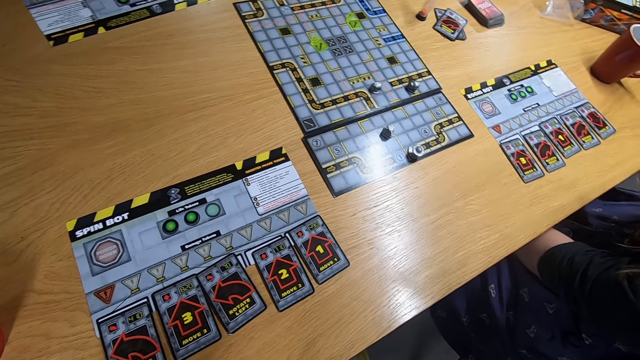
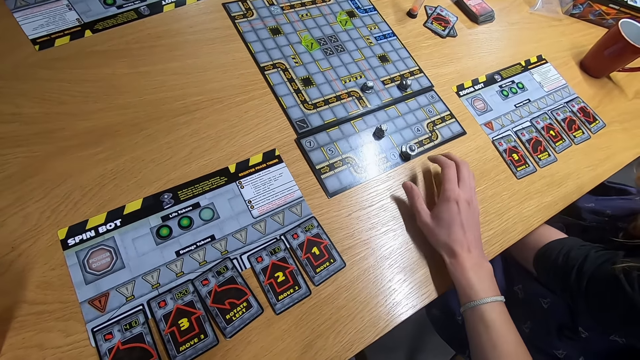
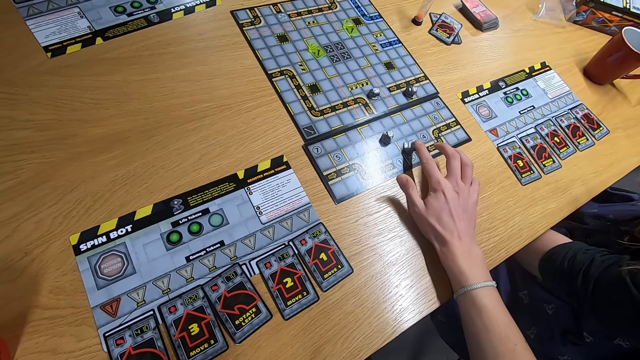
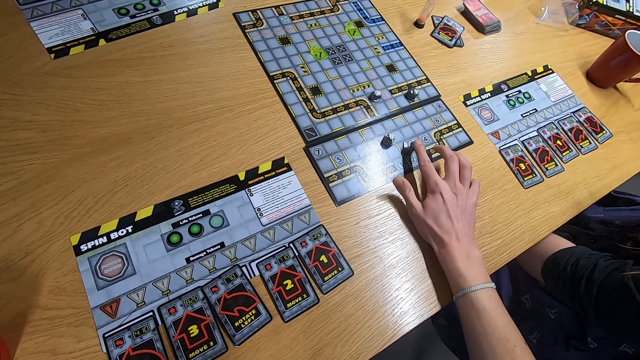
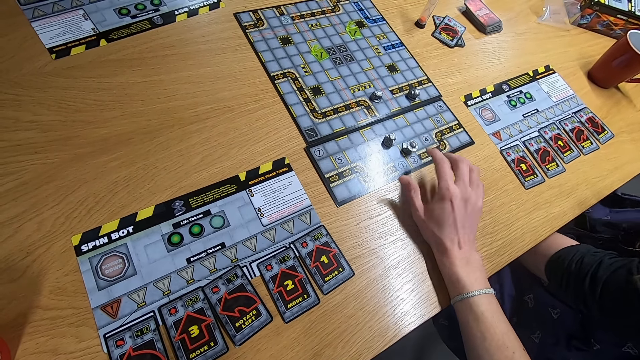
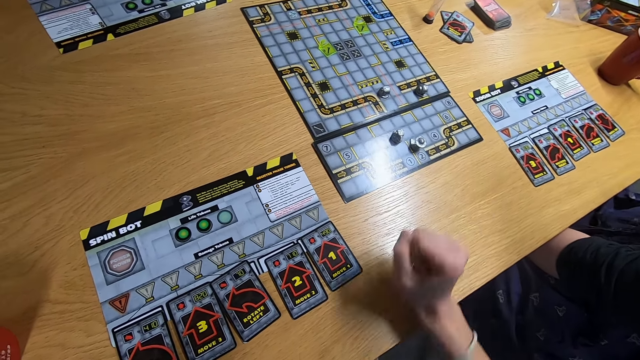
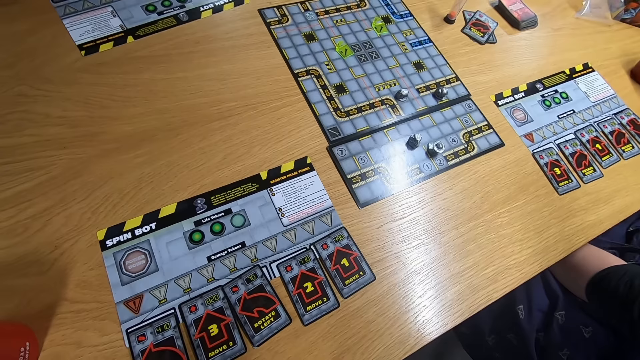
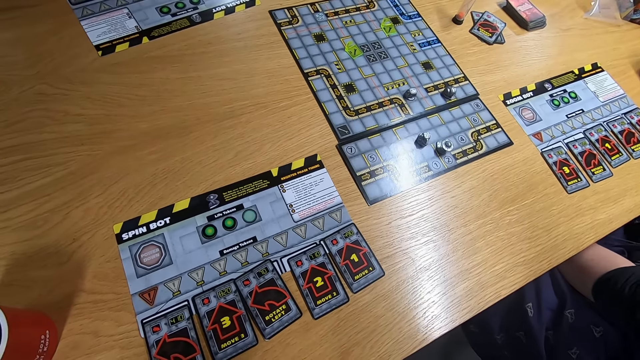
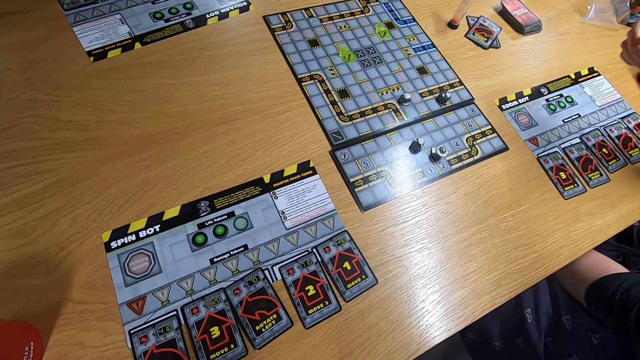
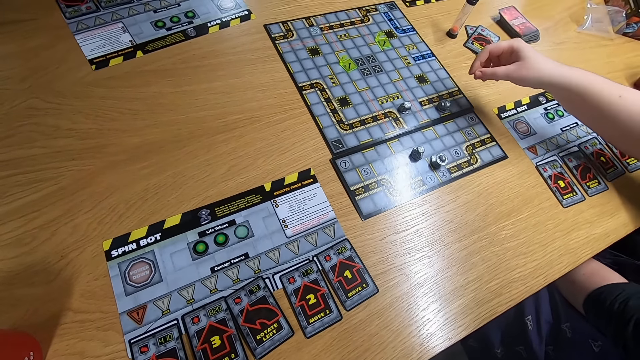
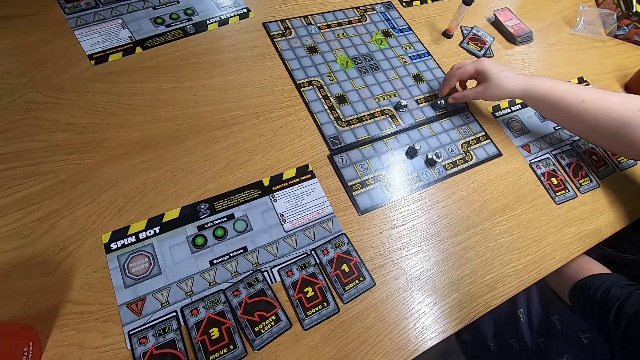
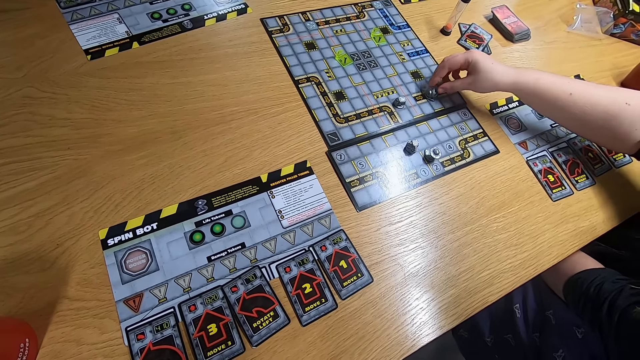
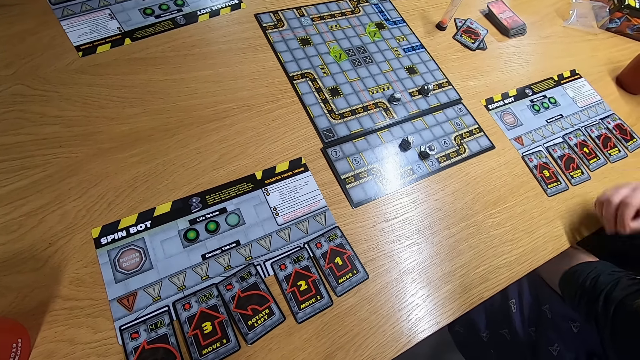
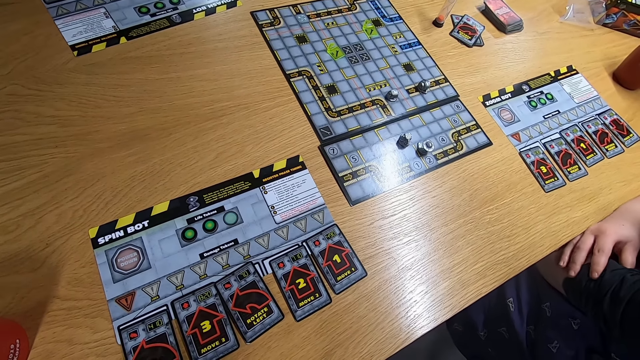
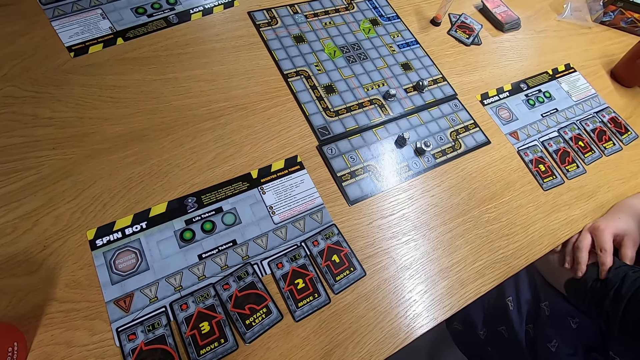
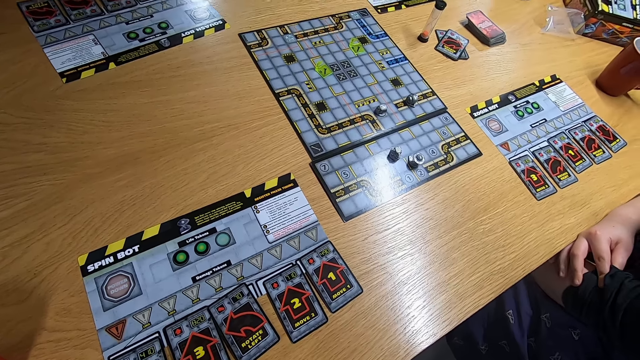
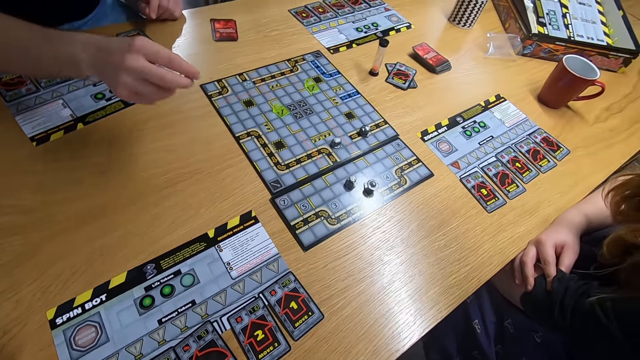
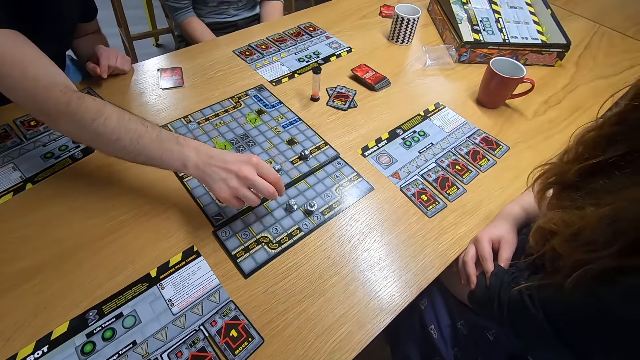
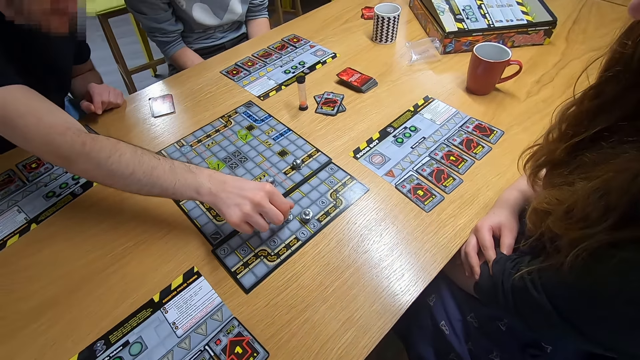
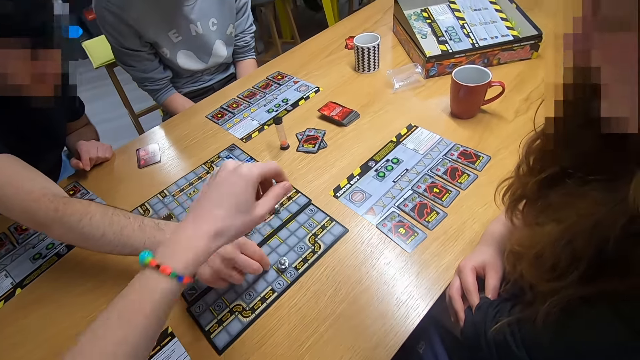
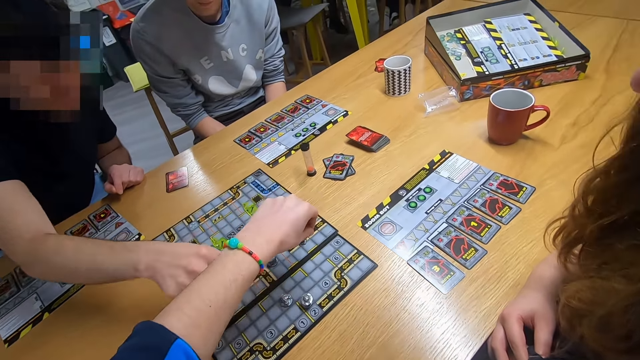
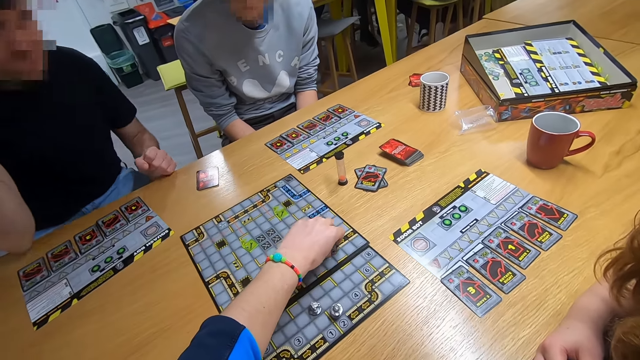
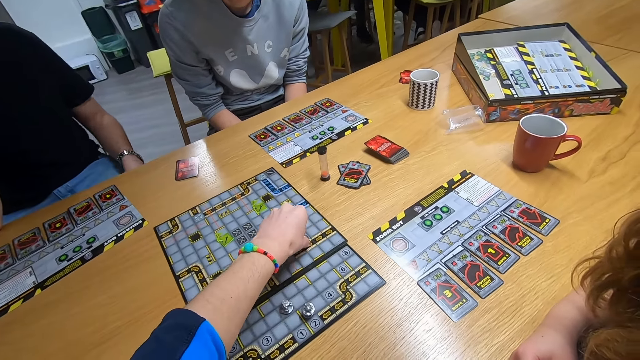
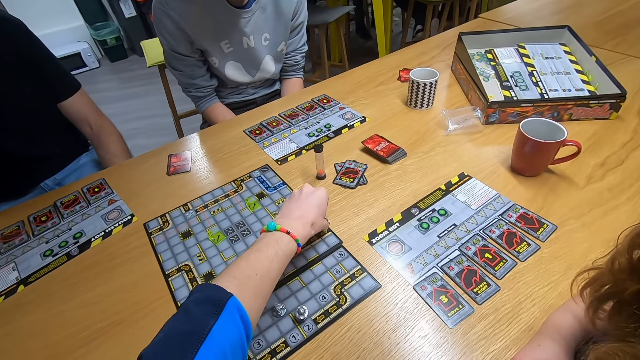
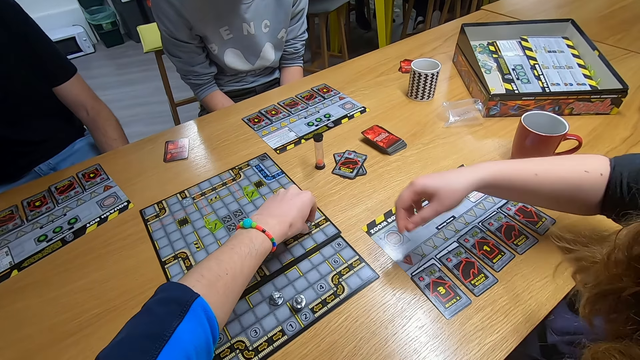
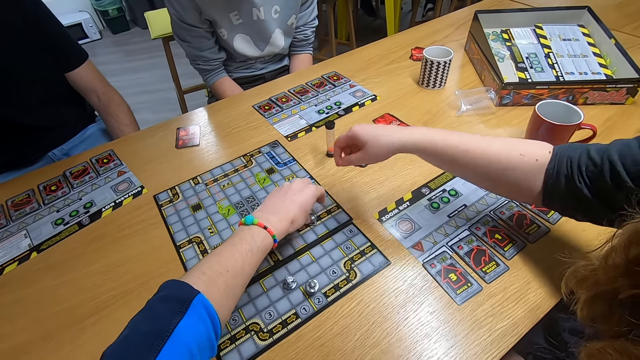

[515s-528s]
The camera wearer plays the board game. They stare at the board game. A lady plays the board game. The camera wearer stares at the board game. A man plays the board game. The camera wearer plays the board game.

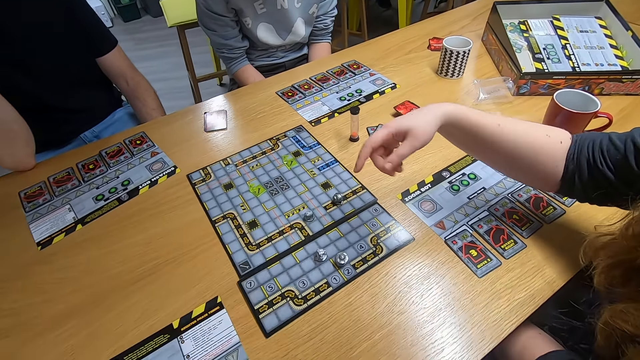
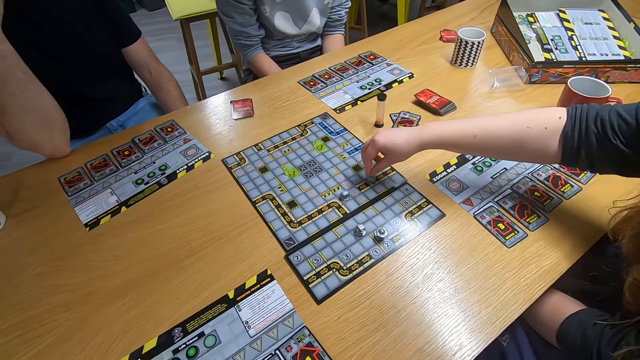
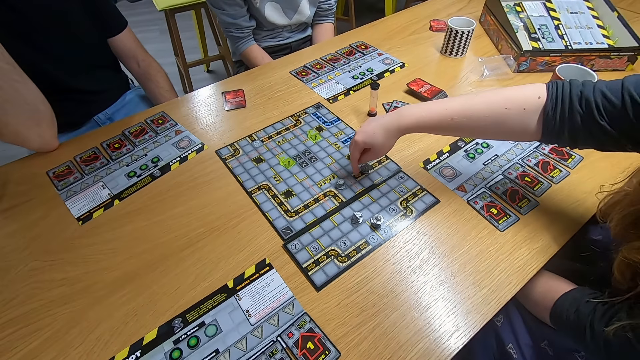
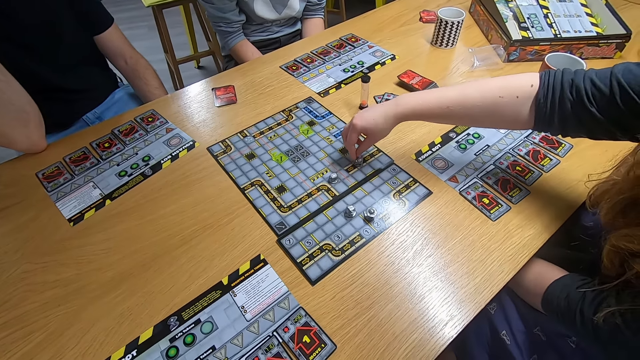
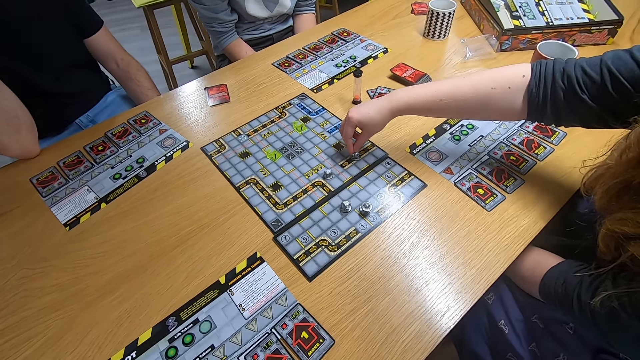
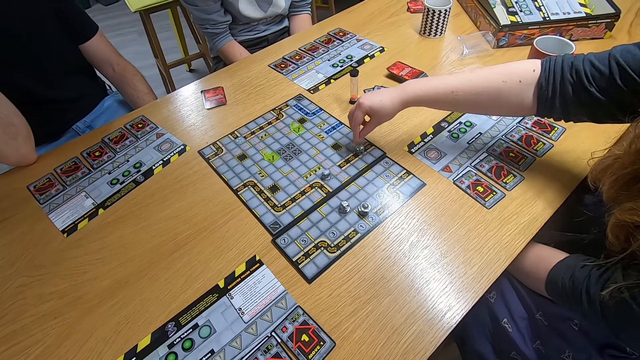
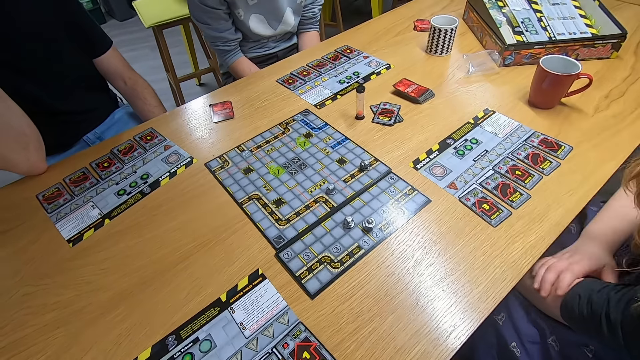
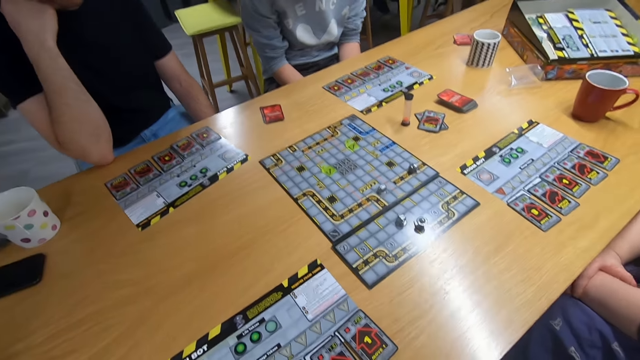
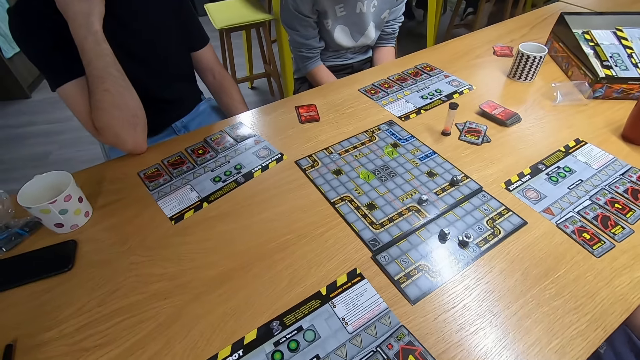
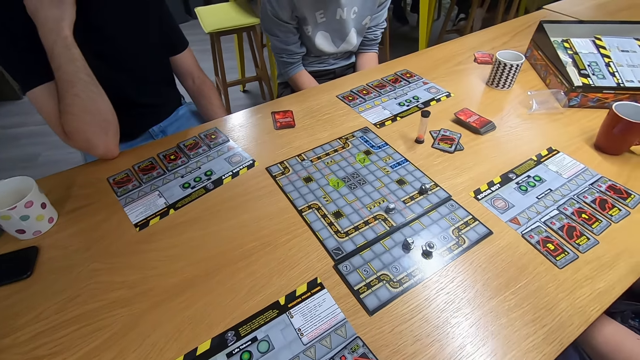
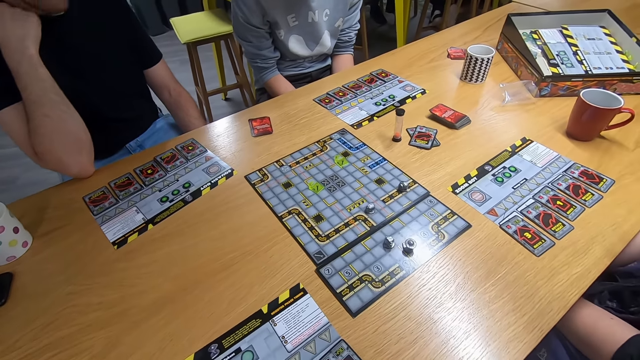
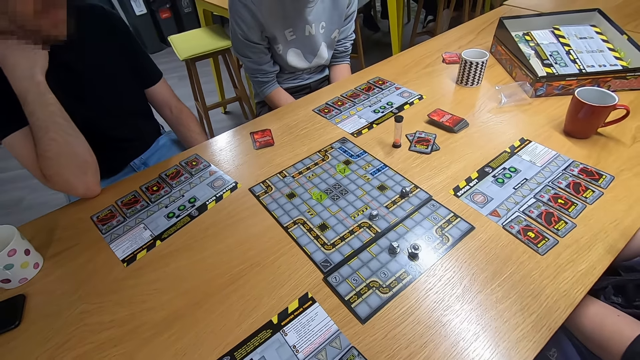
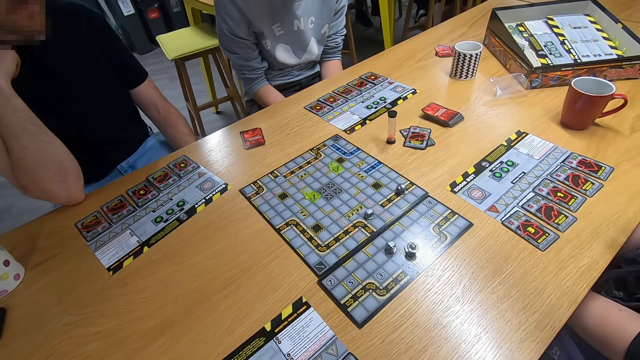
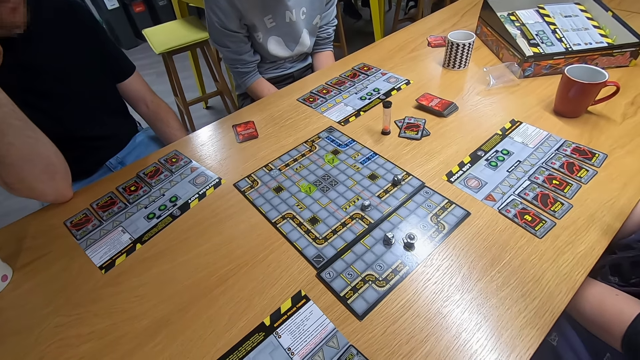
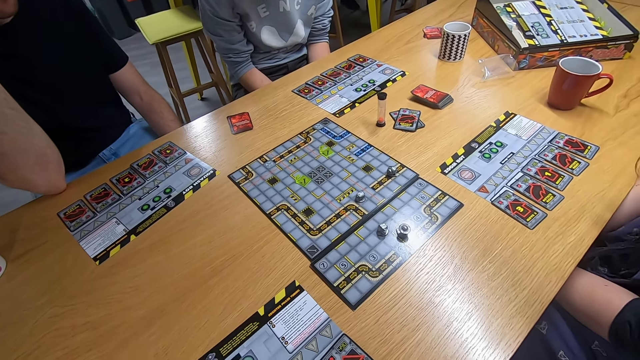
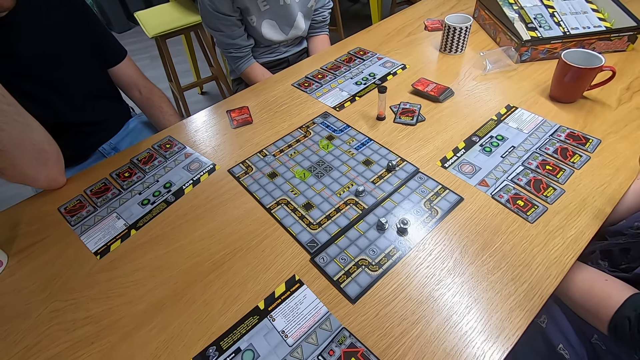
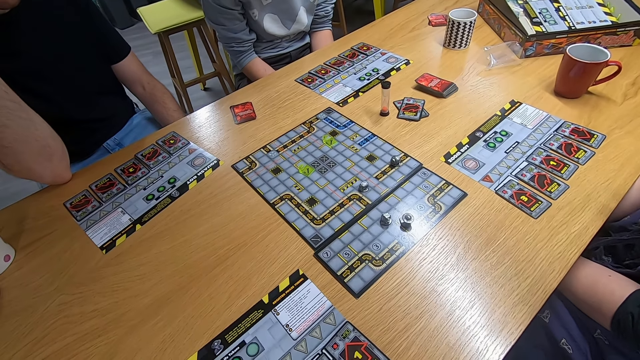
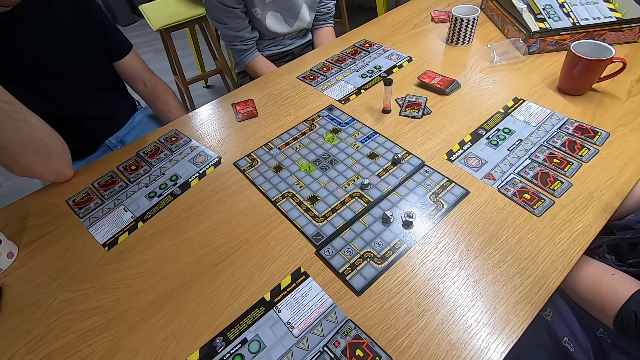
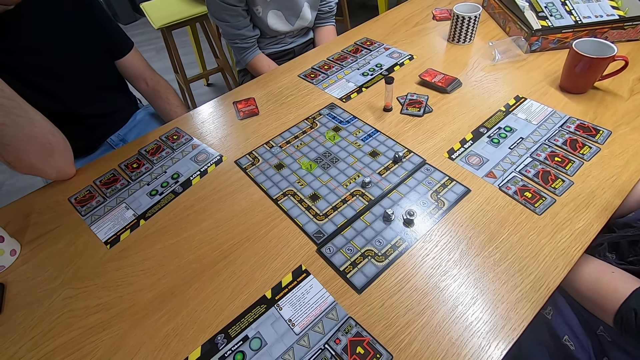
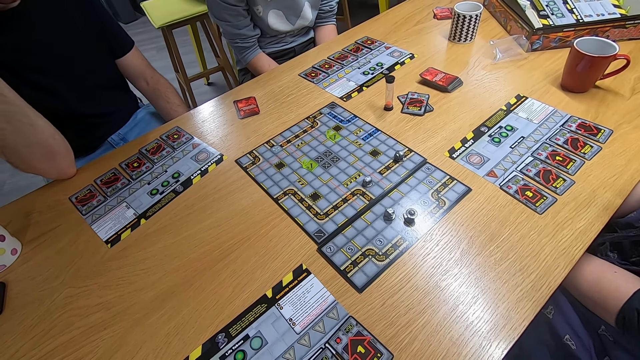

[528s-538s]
The lady plays the board game. The camera wearer stares at the board game.
